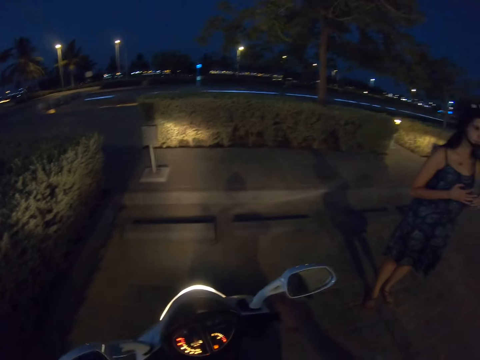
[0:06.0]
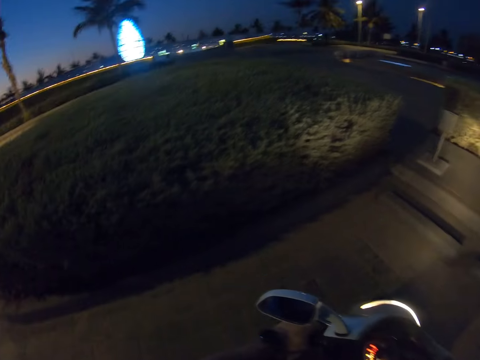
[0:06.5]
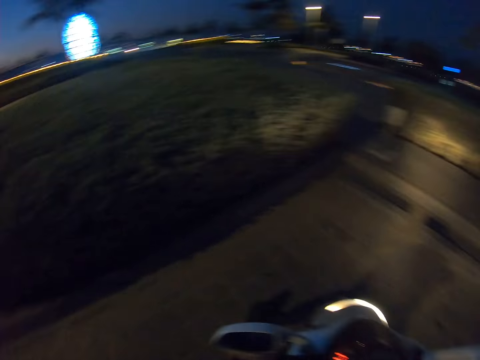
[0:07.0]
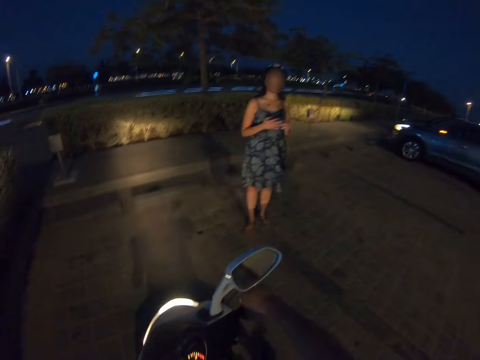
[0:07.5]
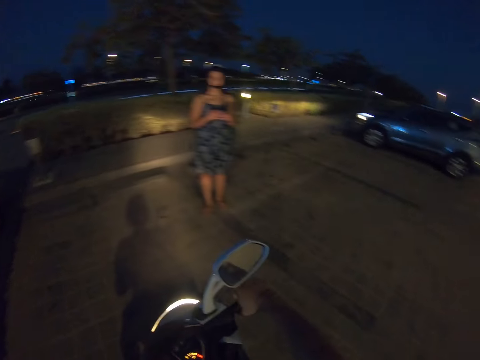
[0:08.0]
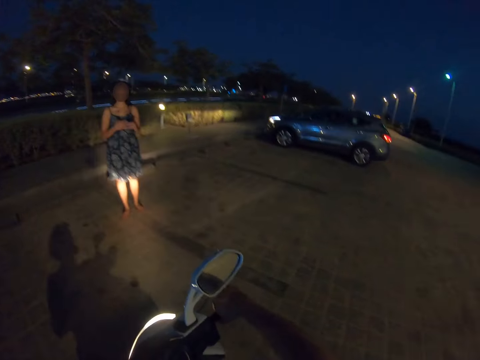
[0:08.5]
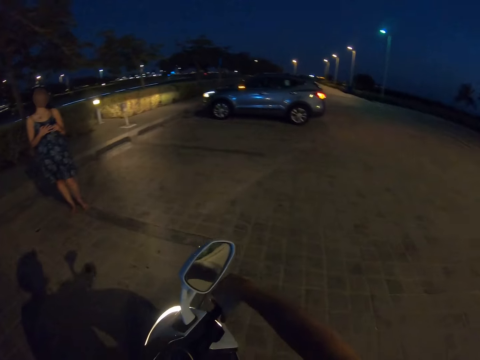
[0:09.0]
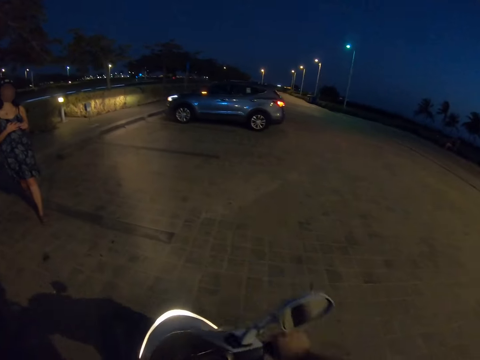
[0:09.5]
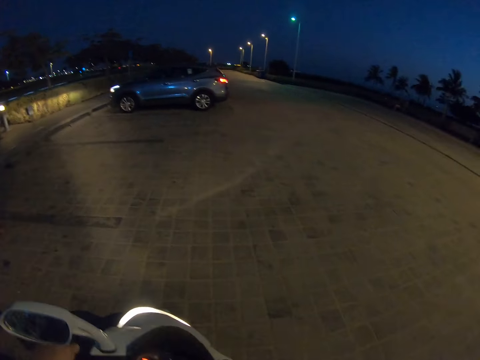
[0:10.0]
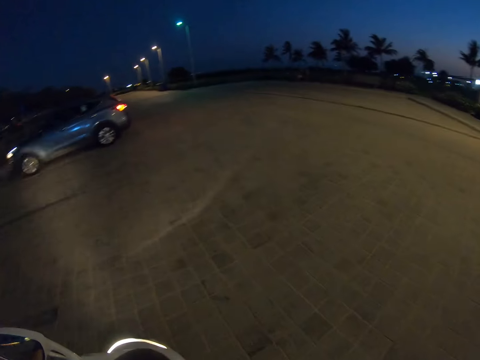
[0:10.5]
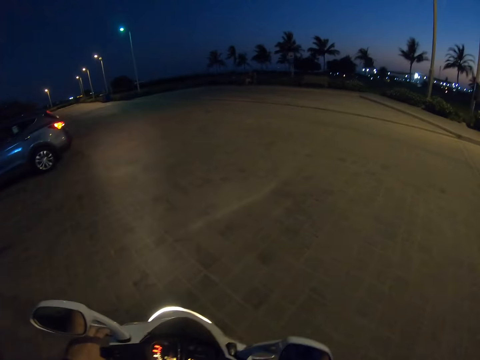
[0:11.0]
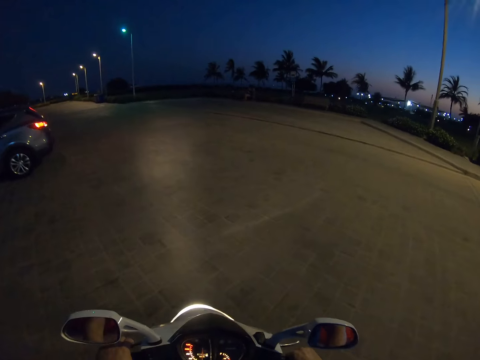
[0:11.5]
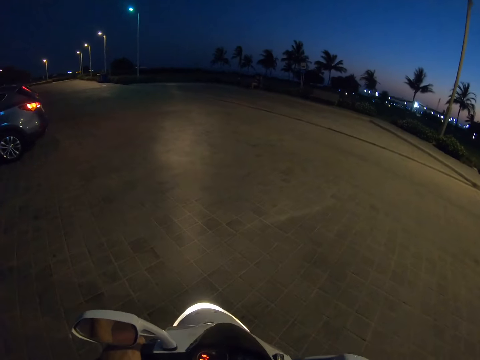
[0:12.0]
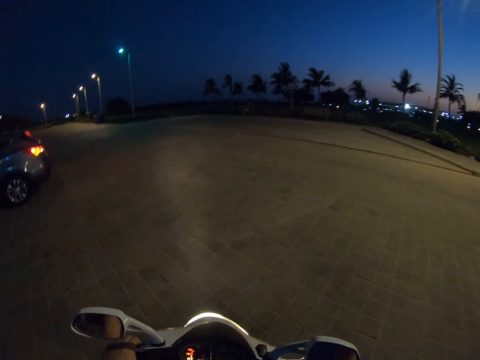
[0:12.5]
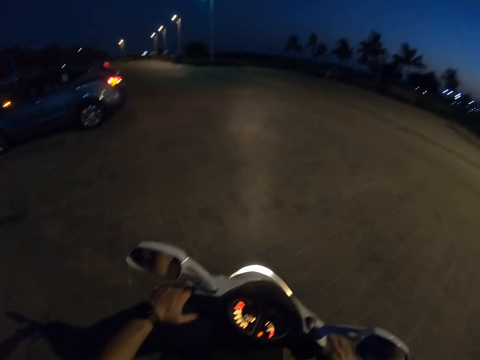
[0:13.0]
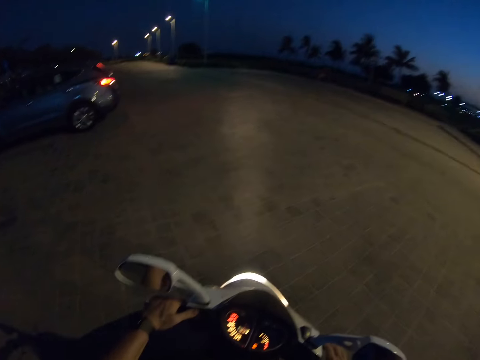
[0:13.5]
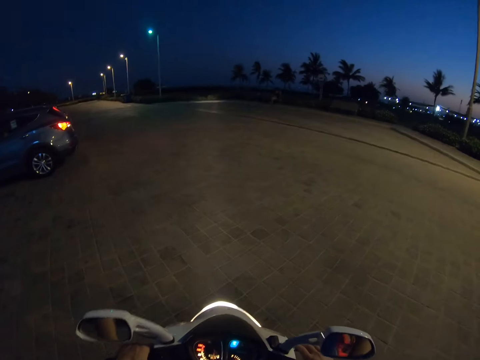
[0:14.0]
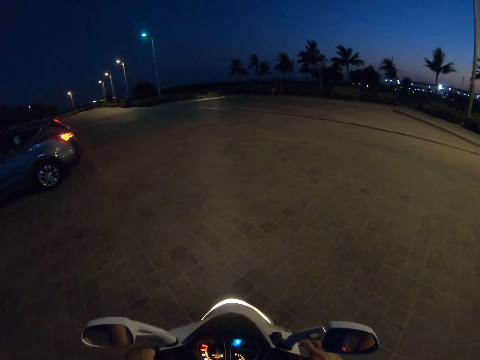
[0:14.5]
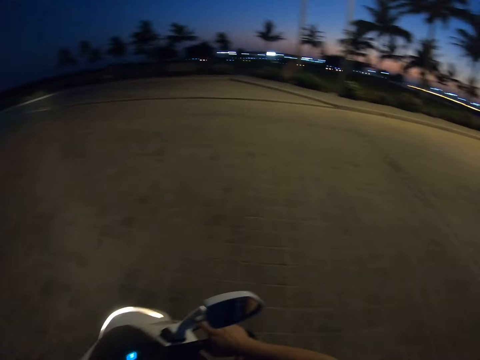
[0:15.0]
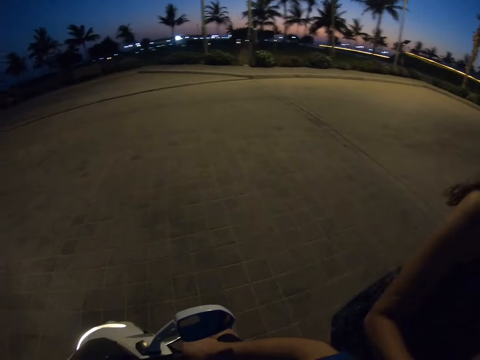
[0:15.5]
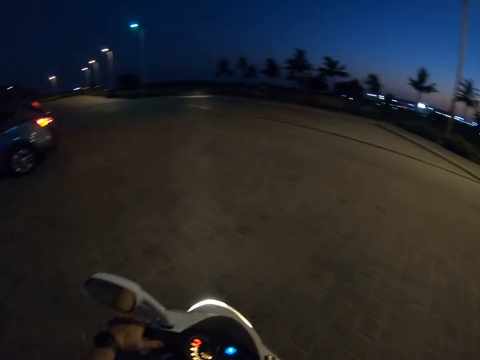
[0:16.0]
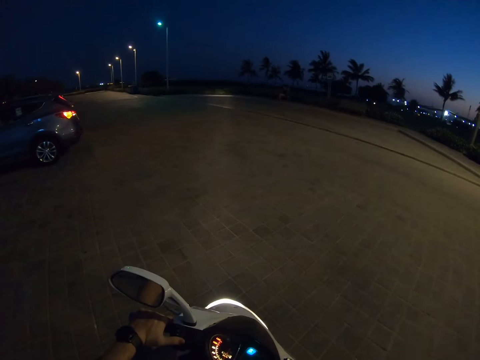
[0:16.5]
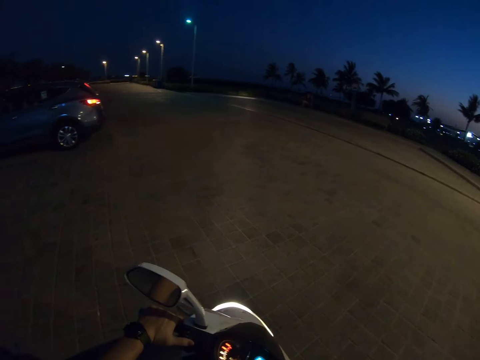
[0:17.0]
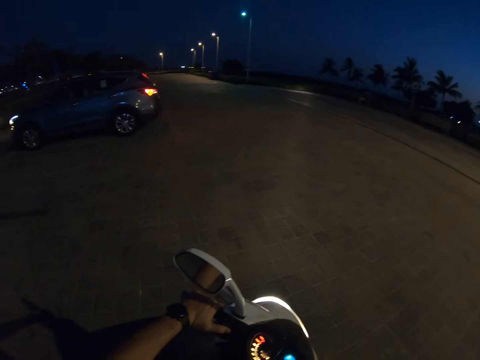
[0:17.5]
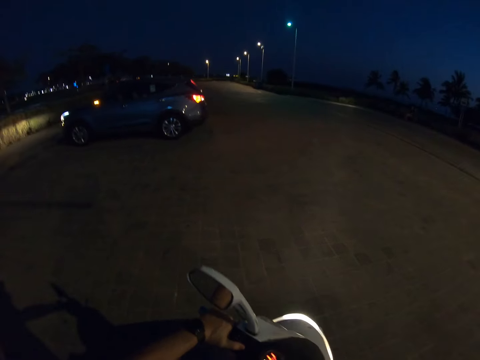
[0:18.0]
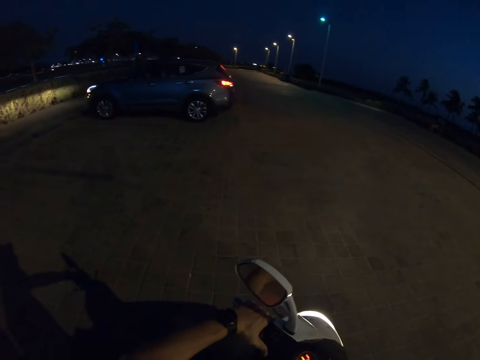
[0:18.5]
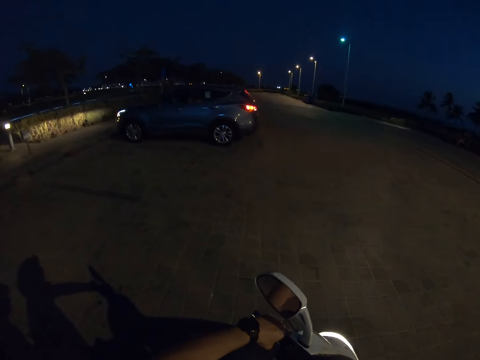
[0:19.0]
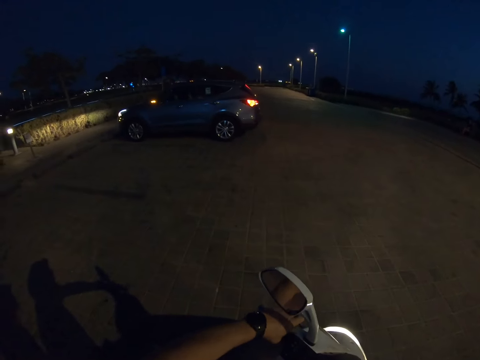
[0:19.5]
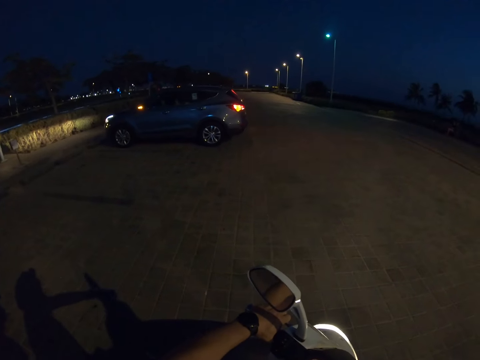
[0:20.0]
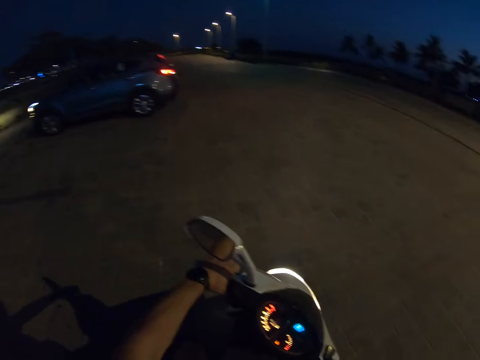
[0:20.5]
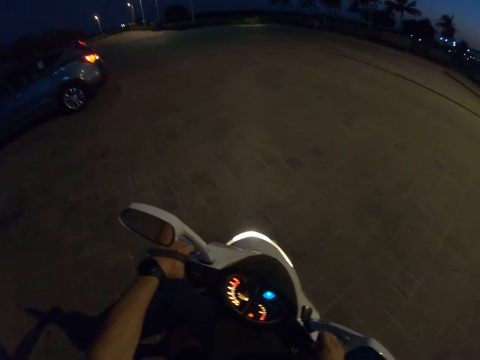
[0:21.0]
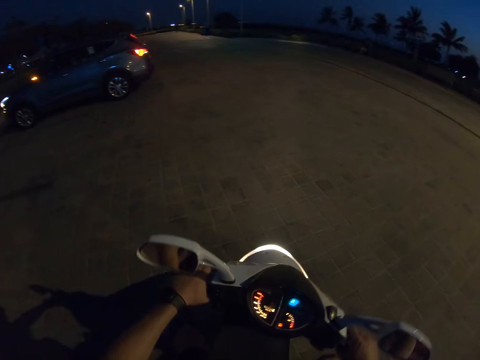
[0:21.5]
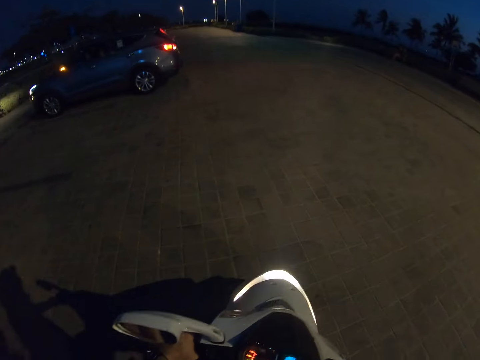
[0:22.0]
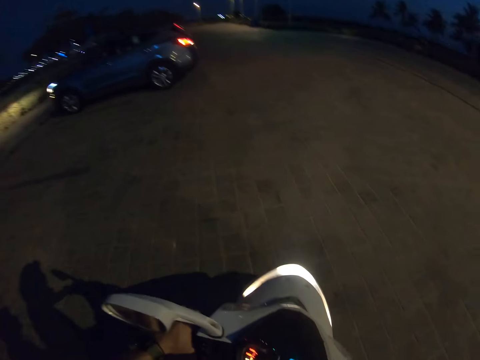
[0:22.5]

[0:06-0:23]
The camera wearer adjusts a motorbike on a parking lot. A lady looks around the parking lot. The camera wearer looks around. They ride the motorbike on the parking lot. They stop riding. They look around the parking lot. The lady climbs on the motorbike. The camera wearer looks around the parking lot.

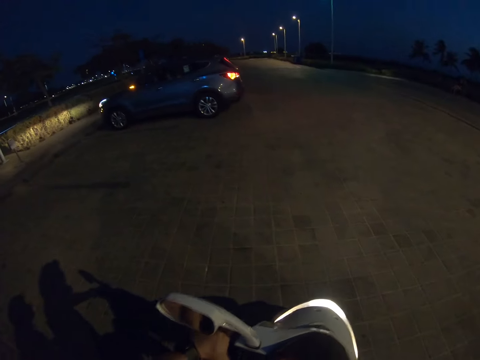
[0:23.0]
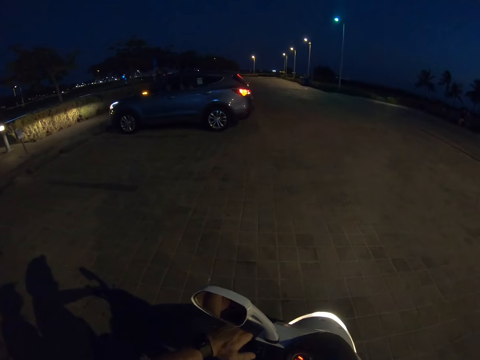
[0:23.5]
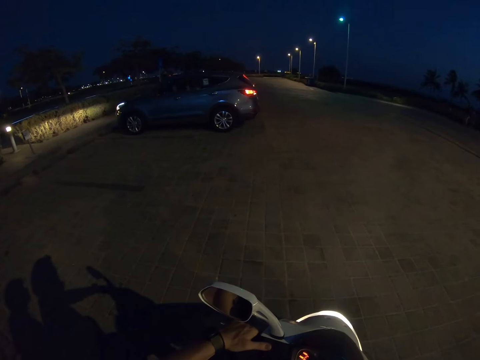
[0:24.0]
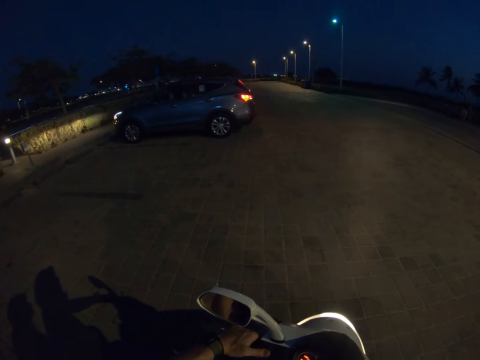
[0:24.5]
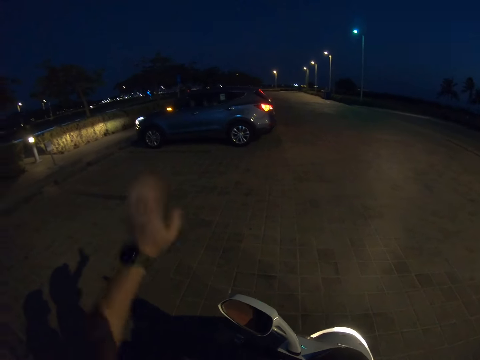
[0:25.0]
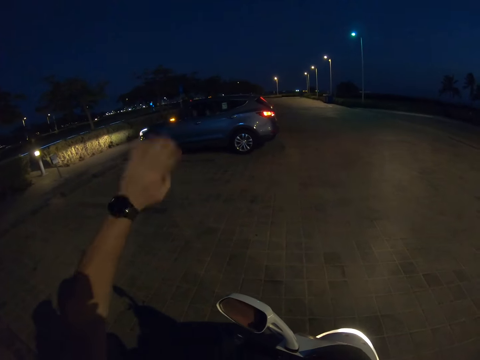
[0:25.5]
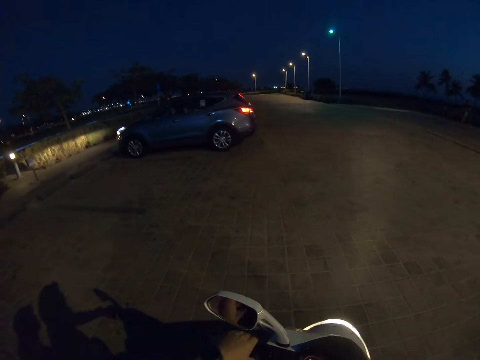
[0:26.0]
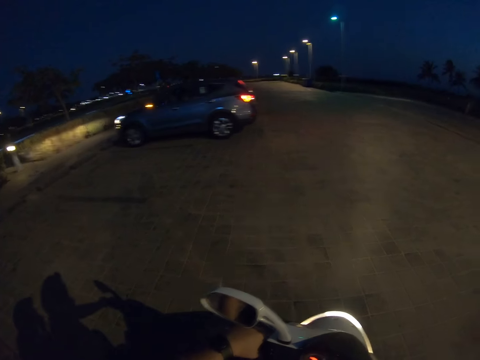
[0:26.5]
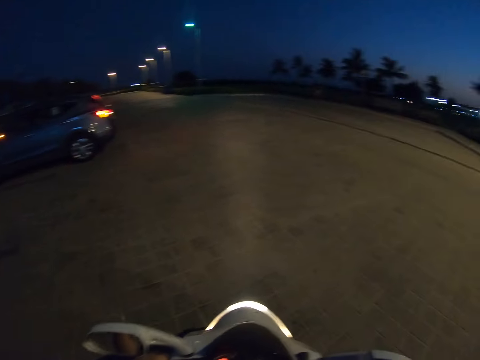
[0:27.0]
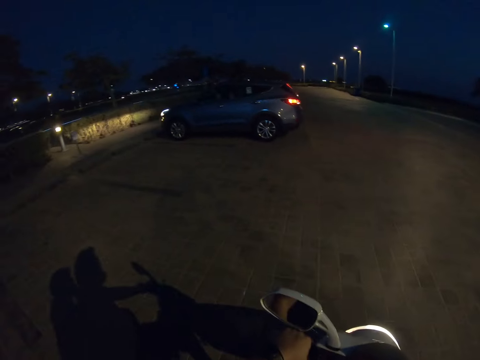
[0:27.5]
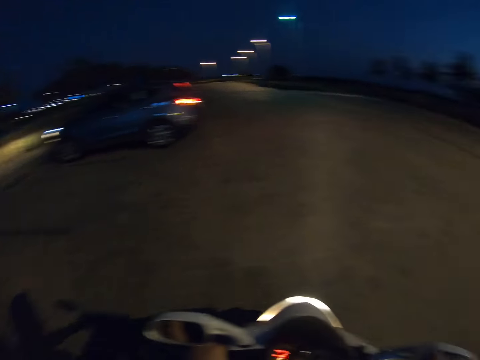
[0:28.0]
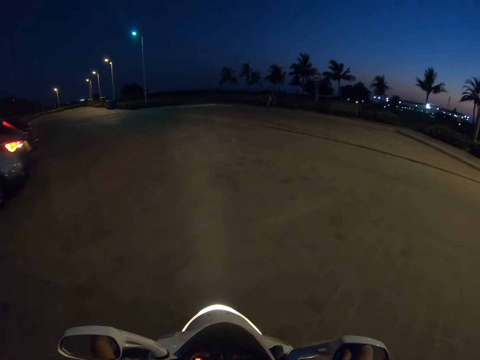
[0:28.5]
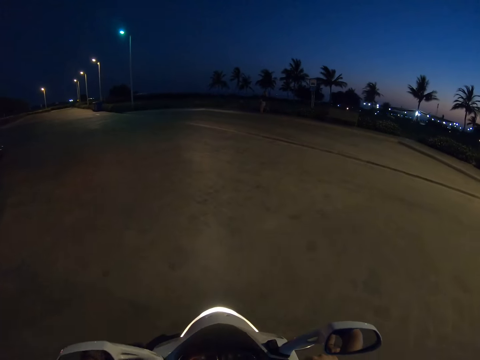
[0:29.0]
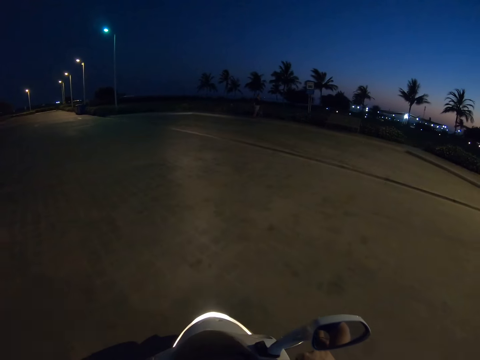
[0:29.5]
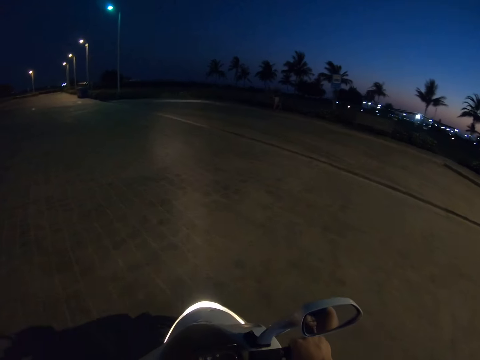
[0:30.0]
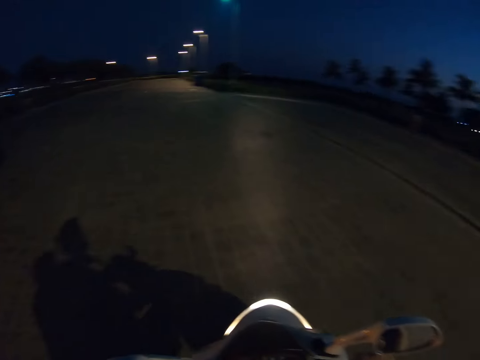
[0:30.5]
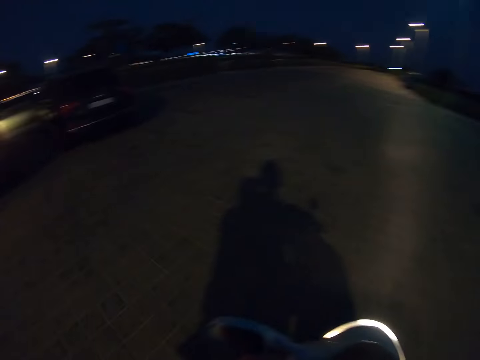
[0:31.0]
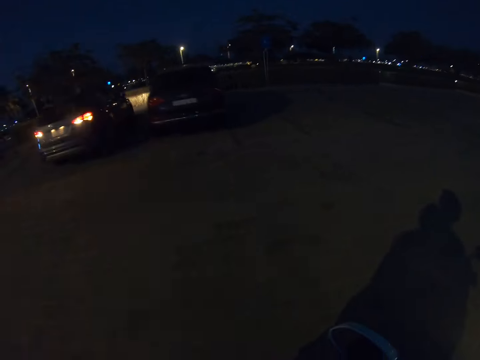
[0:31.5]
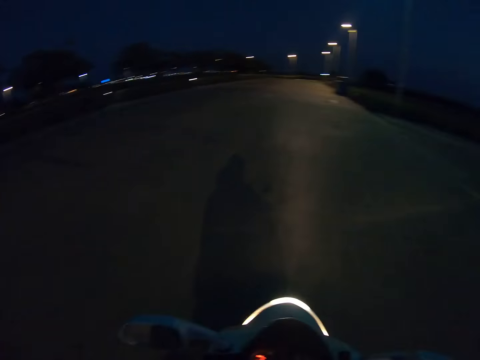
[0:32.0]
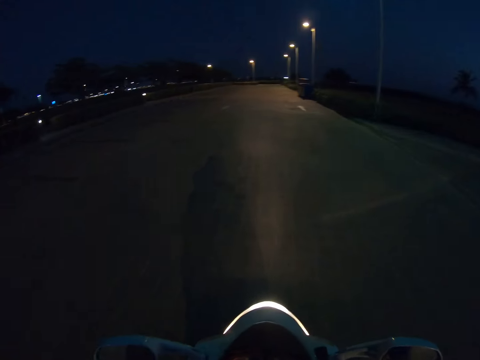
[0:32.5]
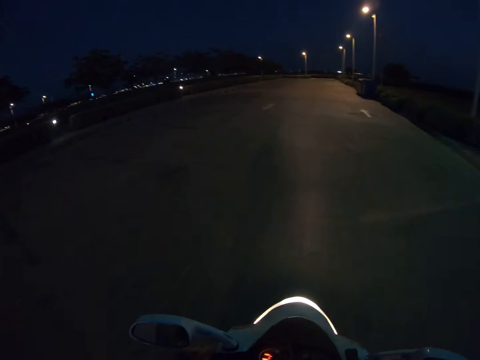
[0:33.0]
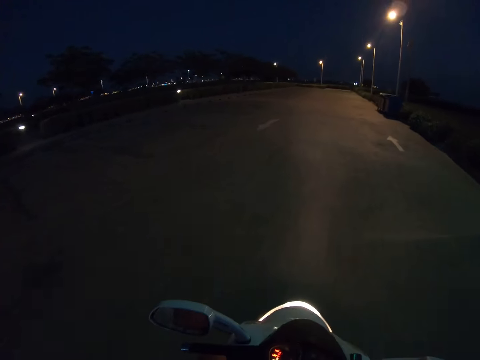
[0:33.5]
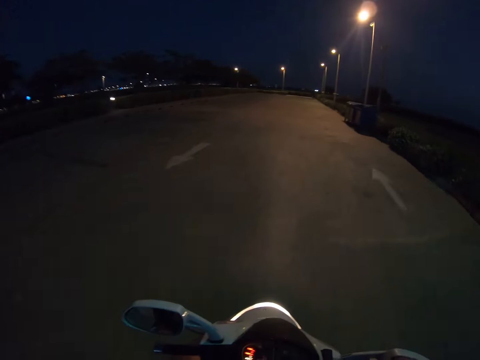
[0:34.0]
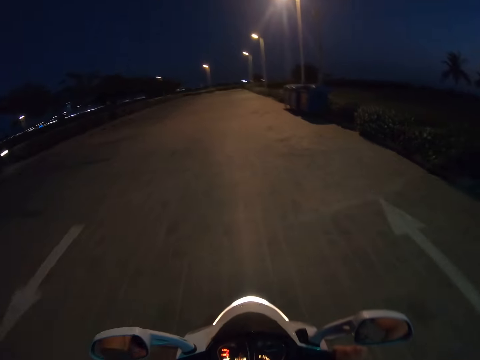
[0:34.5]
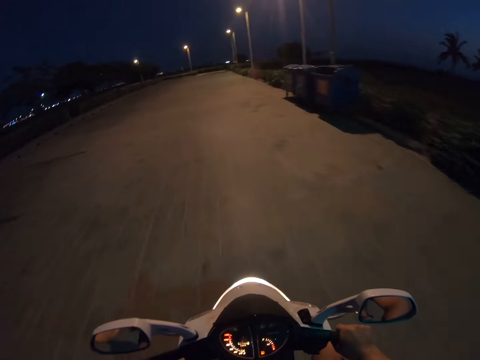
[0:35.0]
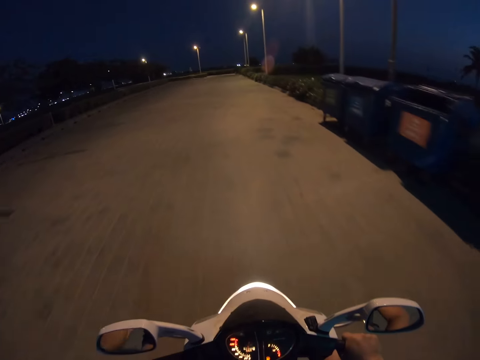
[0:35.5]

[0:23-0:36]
The camera wearer waves his hand. He looks around the road. He rides a motorbike on the road. He looks around the road. He rides the motorbike on the road.
